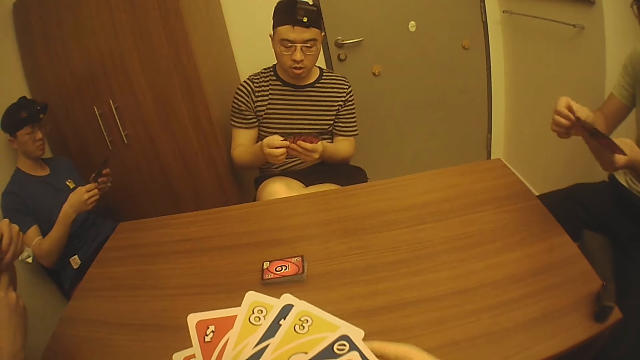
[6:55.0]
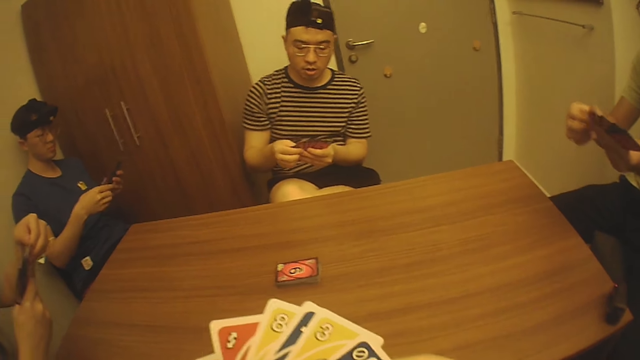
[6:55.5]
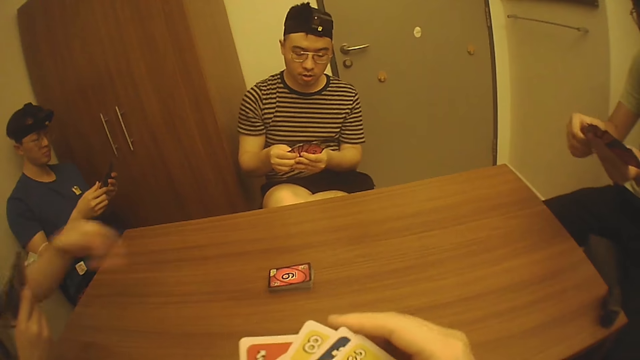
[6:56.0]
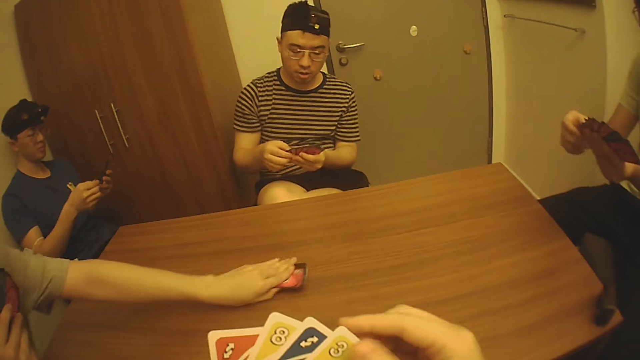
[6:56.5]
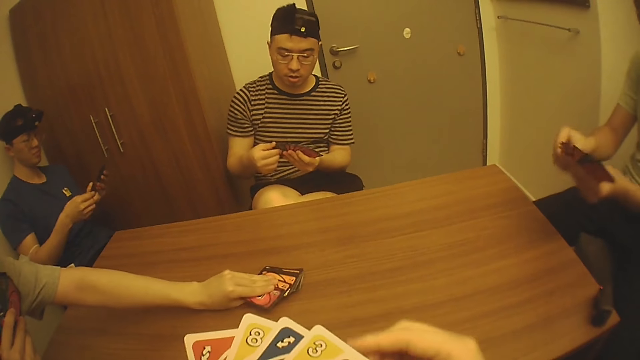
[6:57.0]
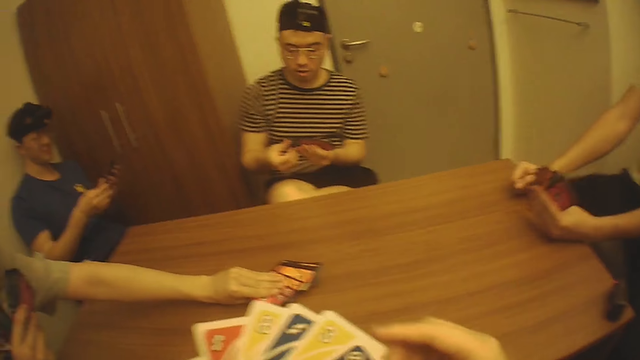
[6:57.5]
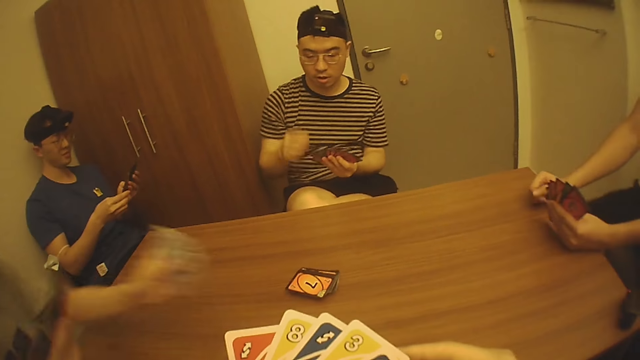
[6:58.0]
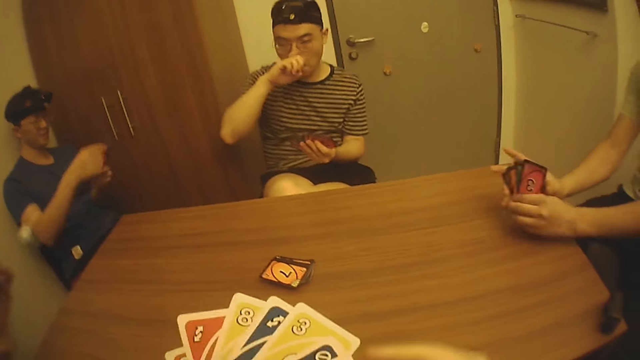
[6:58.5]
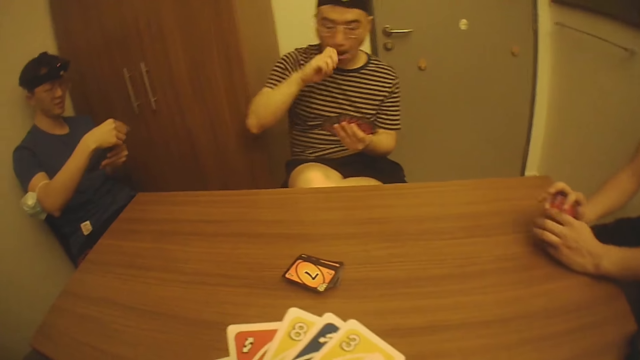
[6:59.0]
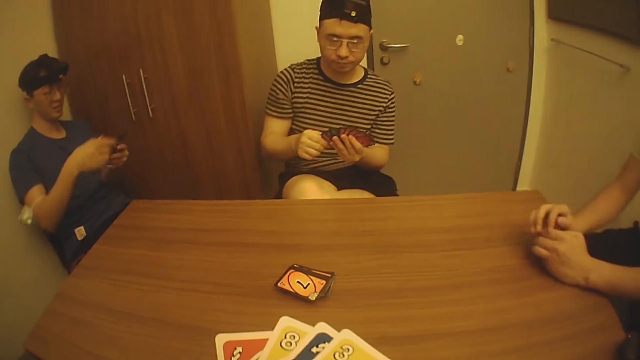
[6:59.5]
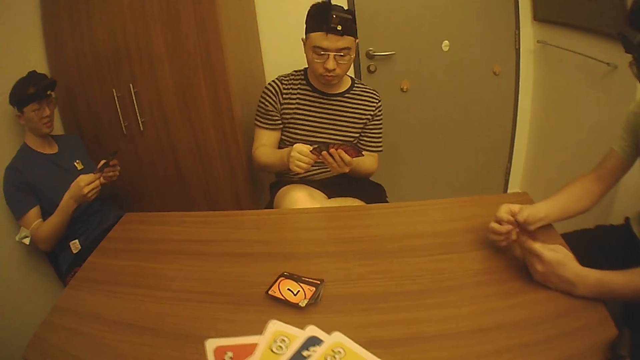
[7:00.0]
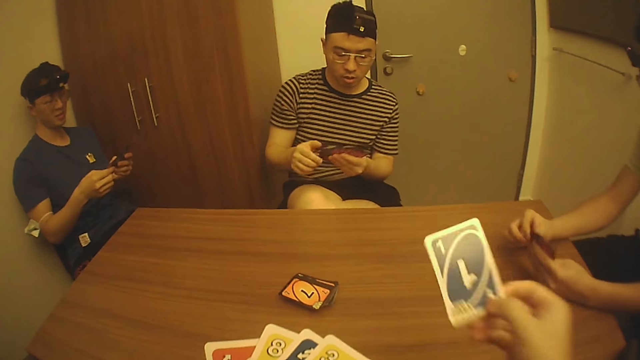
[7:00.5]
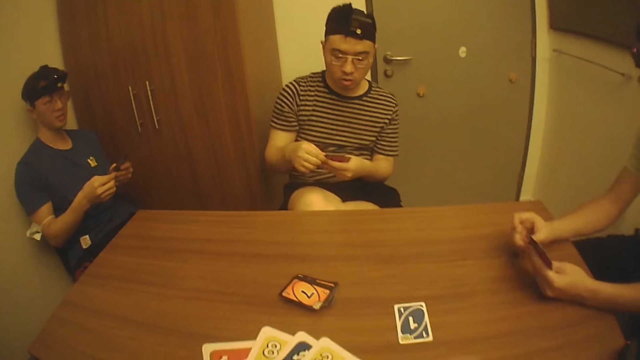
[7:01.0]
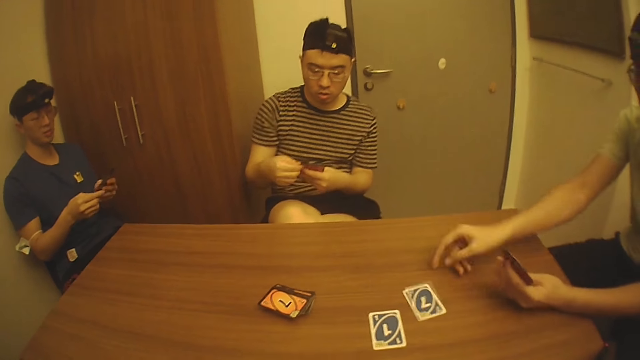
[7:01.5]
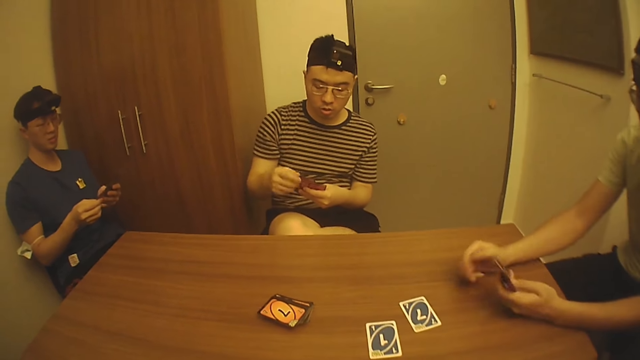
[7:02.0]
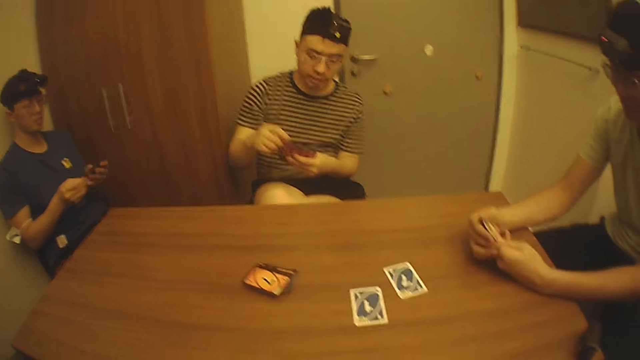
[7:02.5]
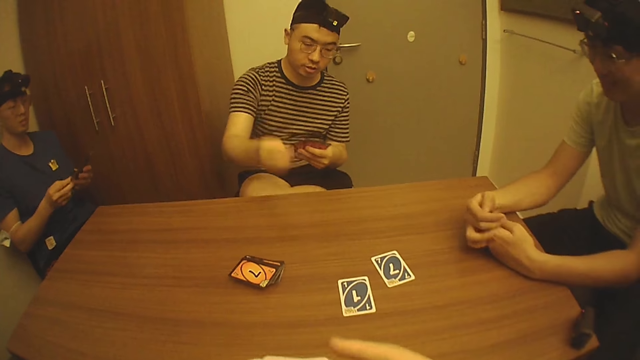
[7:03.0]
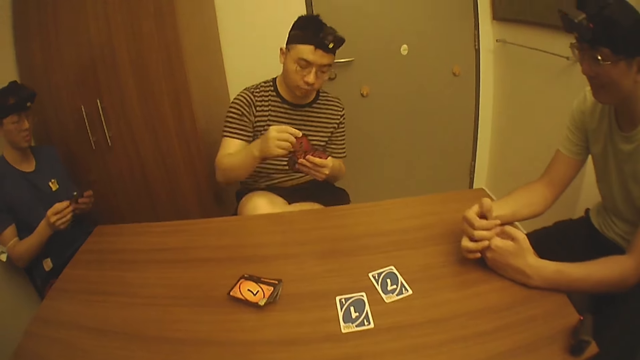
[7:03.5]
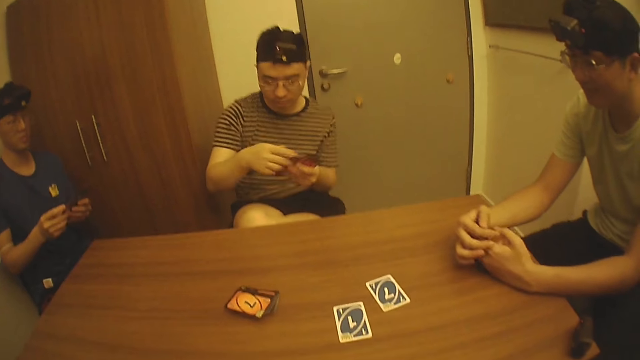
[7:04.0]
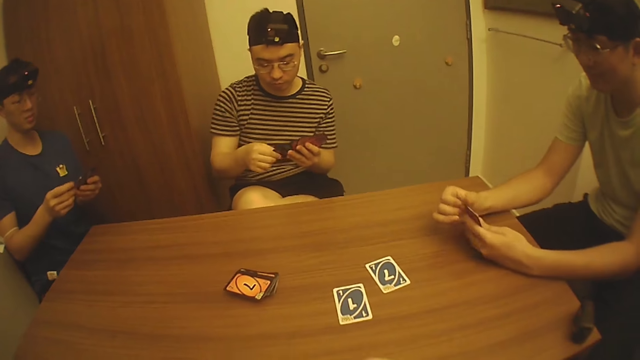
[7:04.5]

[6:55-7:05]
A man removes his left hand from the game cards in his right hand. The man picks up game cards from the pile of game cards on the table with his left hand. Another man places his hands on the table. A third man removes his right hand from the game cards in his left hand. The first man places the game card in his left hand with the game cards in his right hand. The third man rubs his nose with his right hand. The camera wearer picks up the game card in his left hand with his right hand. He drops the game card in his right hand on the table. The second man picks up the game card from the game cards in his left hand with his right hand and drops the game card on the table with his right hand. The third man picks up the game card from the game cards in his left hand with his right hand and places the game card in his left hand with the game cards in his right hand.

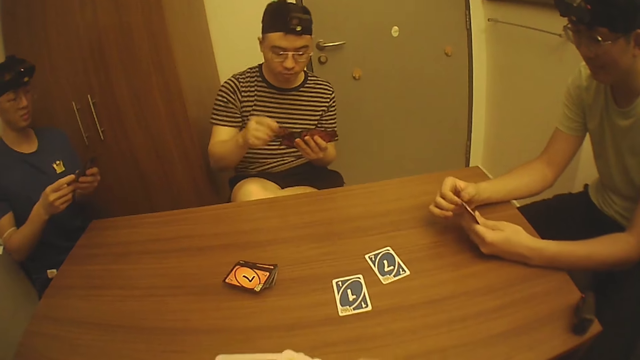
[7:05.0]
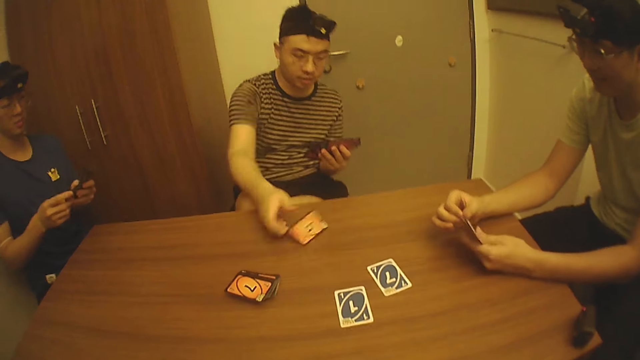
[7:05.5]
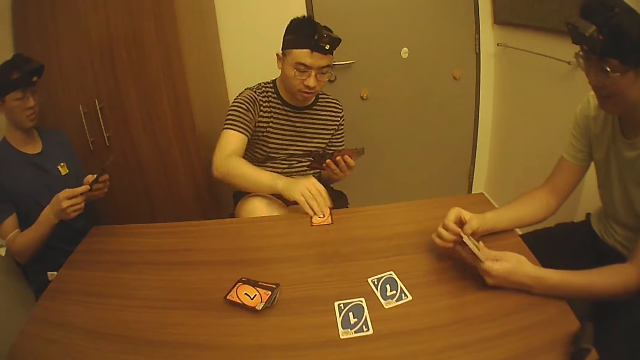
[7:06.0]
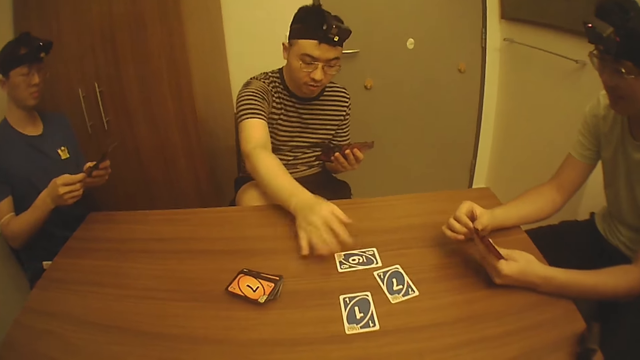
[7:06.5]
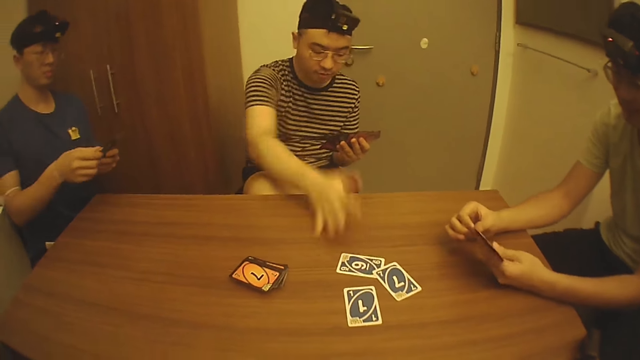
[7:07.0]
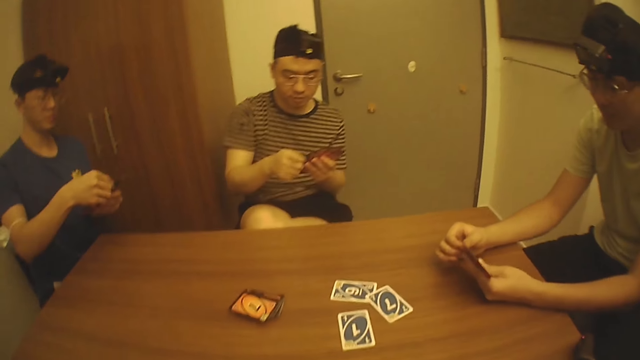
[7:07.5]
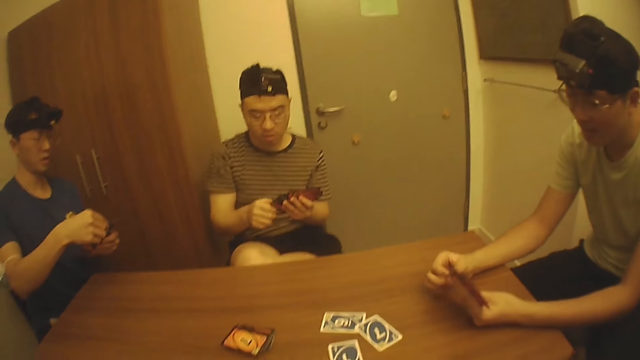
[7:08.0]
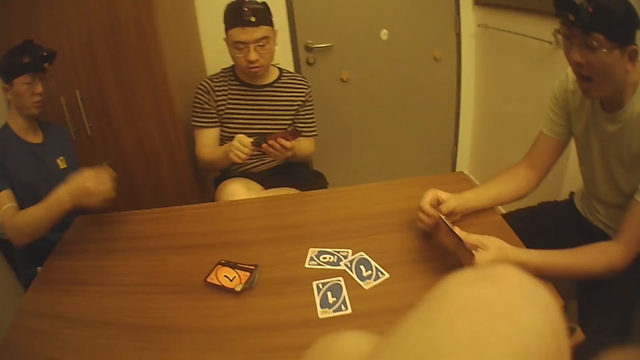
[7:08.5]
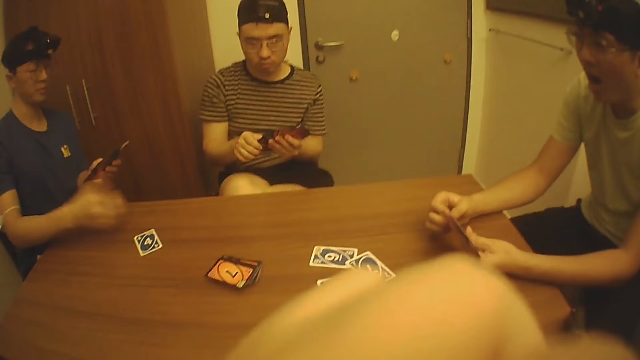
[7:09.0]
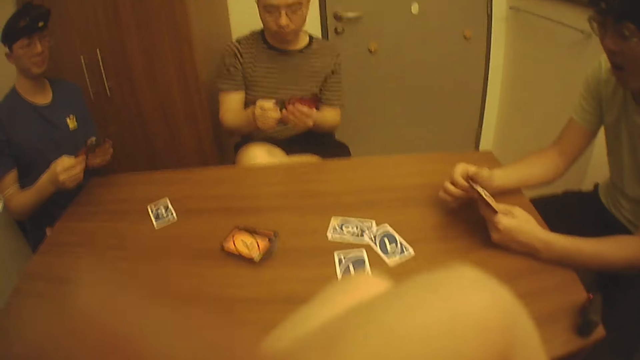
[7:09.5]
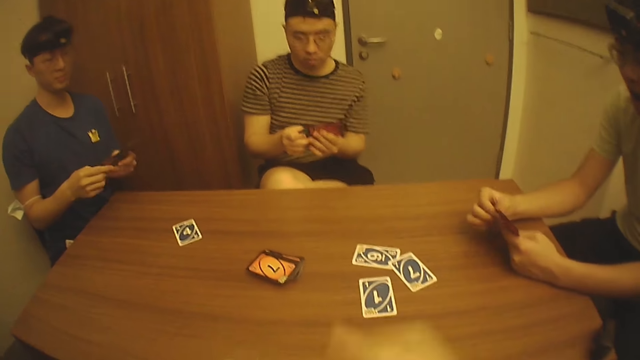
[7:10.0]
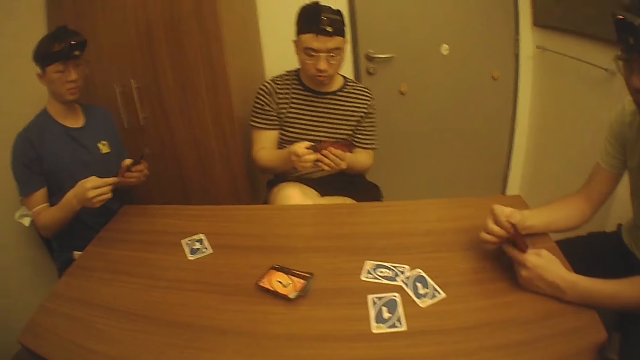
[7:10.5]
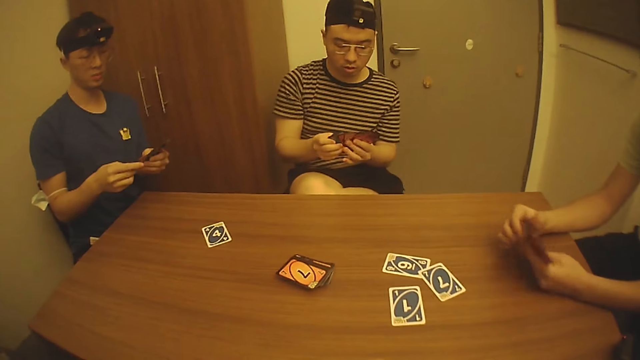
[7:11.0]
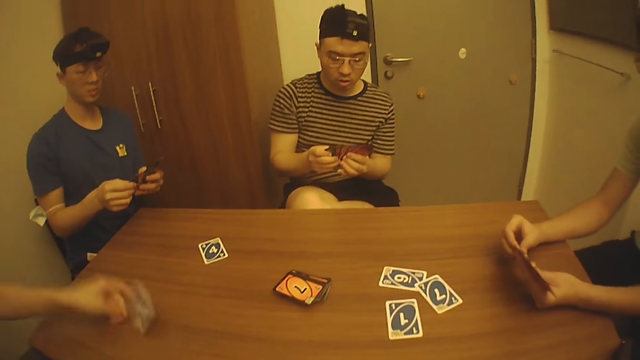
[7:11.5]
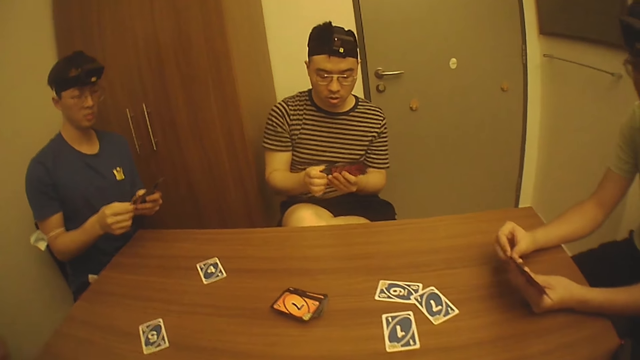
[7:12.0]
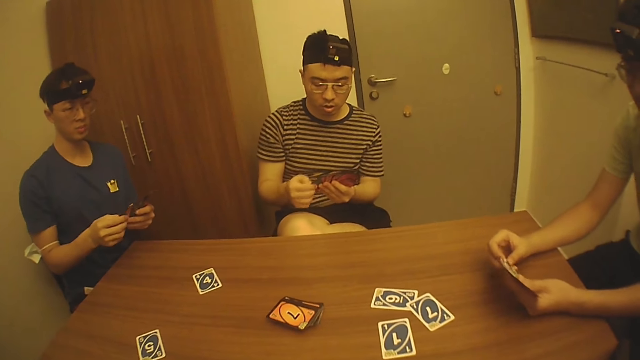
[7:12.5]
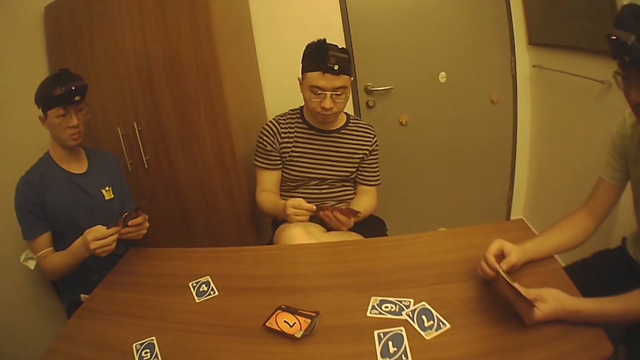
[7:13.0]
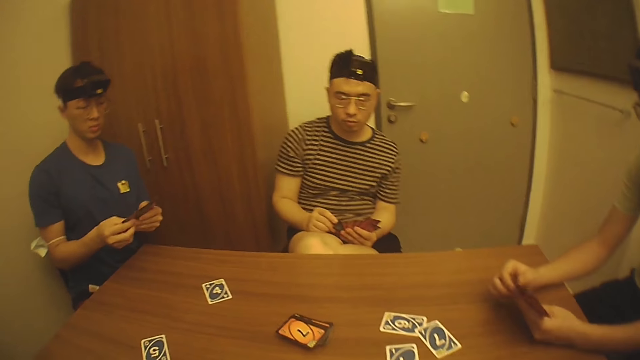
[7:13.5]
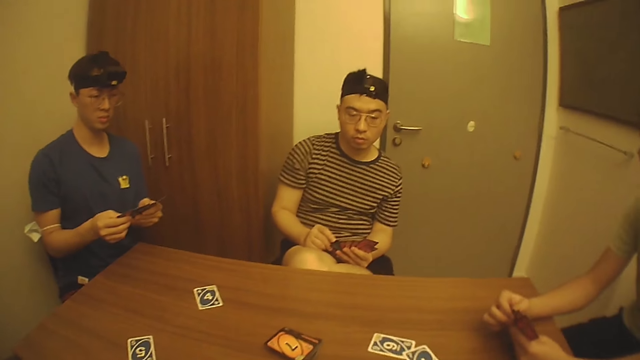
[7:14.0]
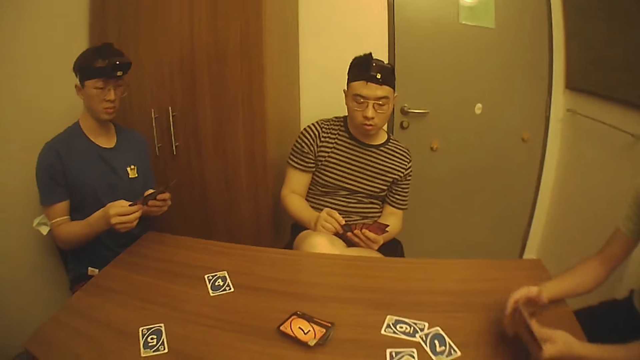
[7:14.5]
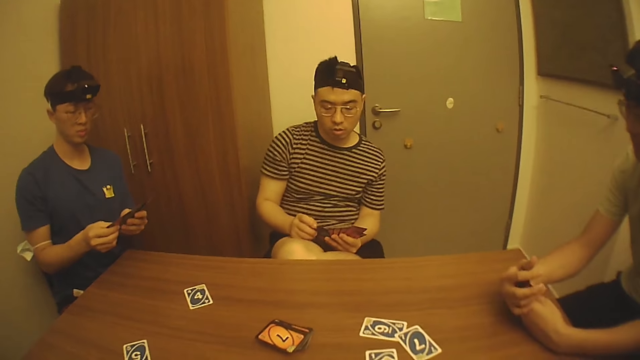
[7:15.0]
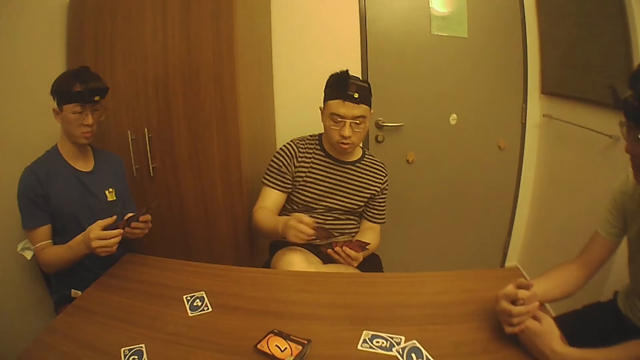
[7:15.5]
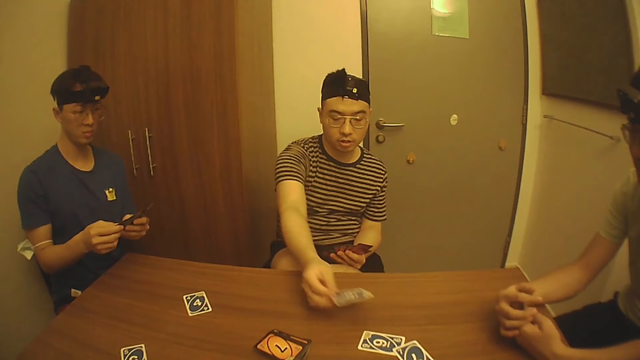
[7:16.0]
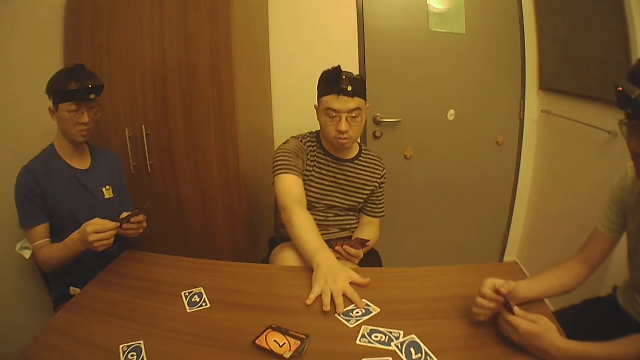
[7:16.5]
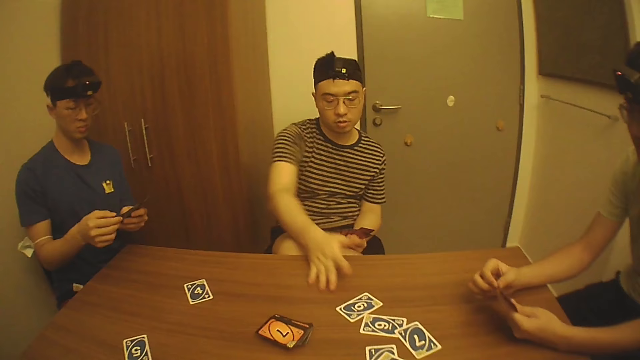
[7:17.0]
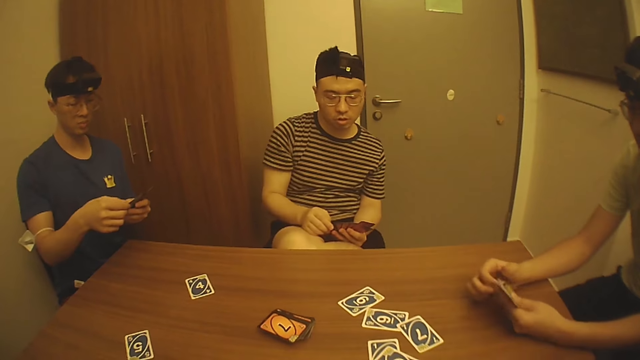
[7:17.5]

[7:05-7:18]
A man picks up the game card from the game cards in his left hand with his right hand, drops the game card on the table with his right hand, and slides the game card on the table with his right hand. The man picks up the game card from the table with his right hand, flips the game card in his right hand, and drops the game card on the table with his right hand. Another man picks up the game card from the game cards in his left hand with his right hand. The first man holds the game cards in his left hand with his right hand. The camera wearer touches his face with his right hand. The second man drops the game card on the table with his right hand and holds the game cards in his left hand with his right hand. A third man picks up the game card from the game cards in his right hand with his left hand and drops the game card on the table with his left hand. The camera wearer picks up the game card from the game cards in his left hand with his right hand. He drops the game card on the table with his right hand. The first man picks up the game card from the game cards in his left hand with his right hand, drops the game card on the table with his right hand, and slides the game card on the table with his right hand. The third man sorts the game cards in his left hand with his right hand.
